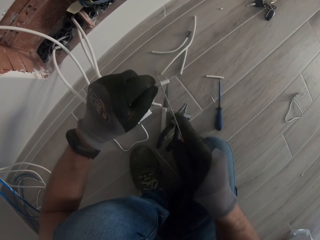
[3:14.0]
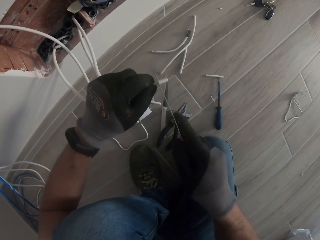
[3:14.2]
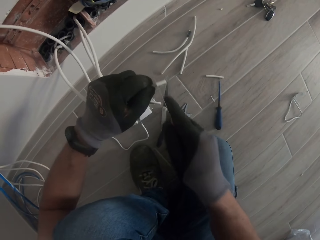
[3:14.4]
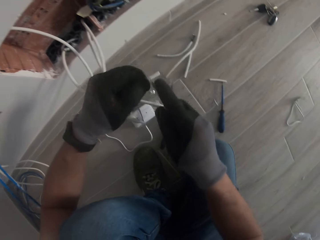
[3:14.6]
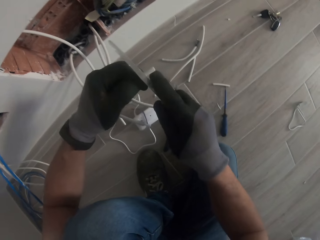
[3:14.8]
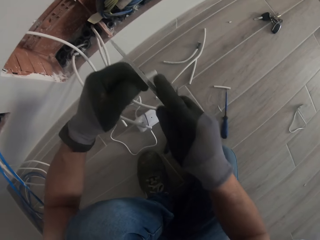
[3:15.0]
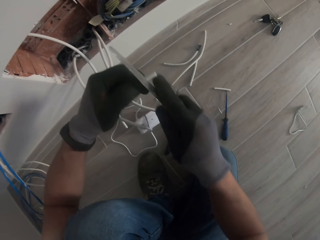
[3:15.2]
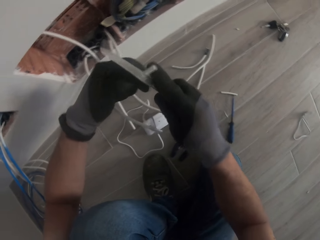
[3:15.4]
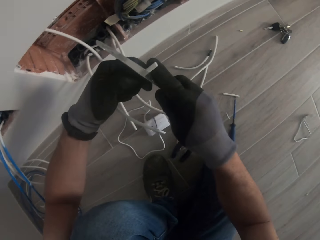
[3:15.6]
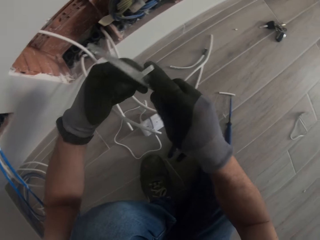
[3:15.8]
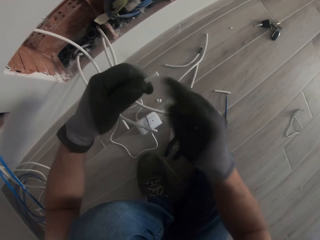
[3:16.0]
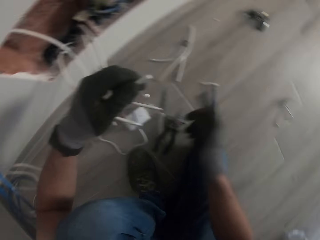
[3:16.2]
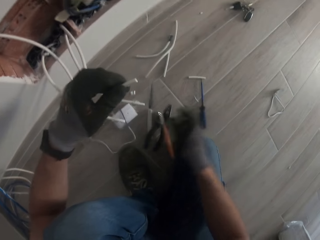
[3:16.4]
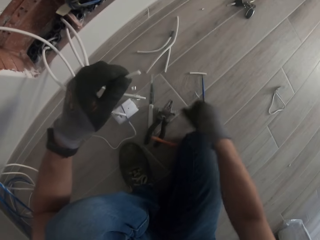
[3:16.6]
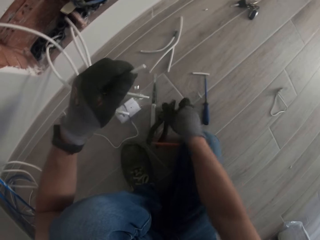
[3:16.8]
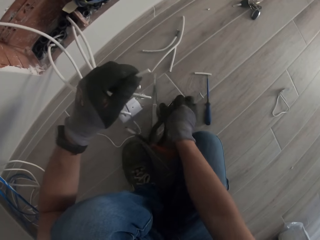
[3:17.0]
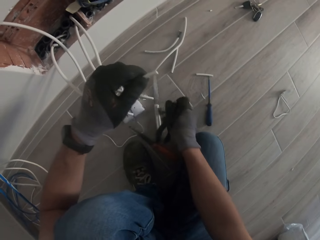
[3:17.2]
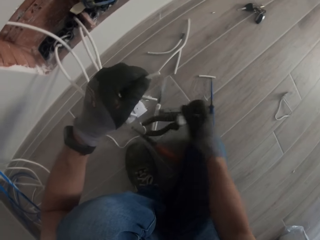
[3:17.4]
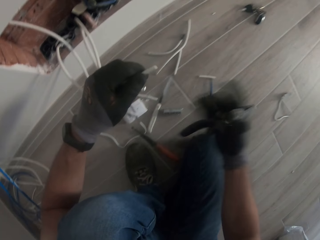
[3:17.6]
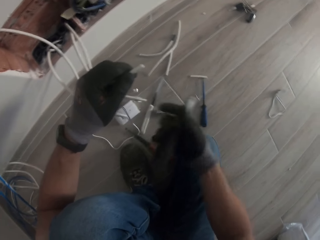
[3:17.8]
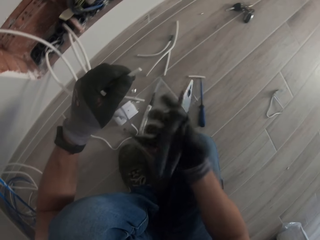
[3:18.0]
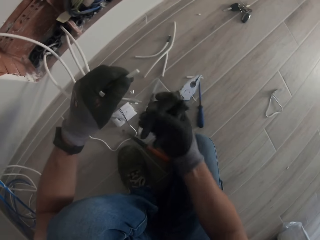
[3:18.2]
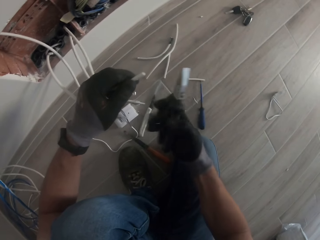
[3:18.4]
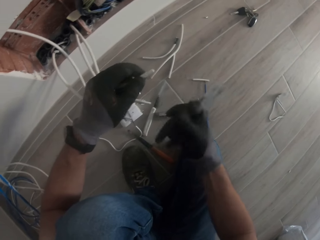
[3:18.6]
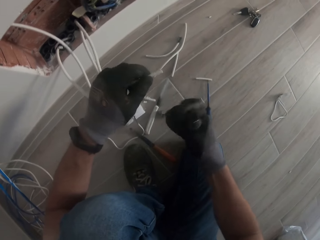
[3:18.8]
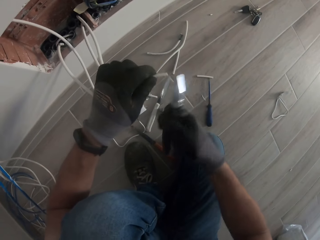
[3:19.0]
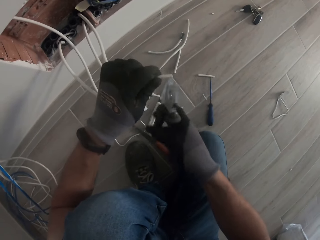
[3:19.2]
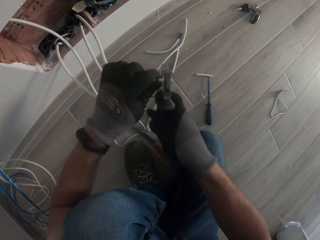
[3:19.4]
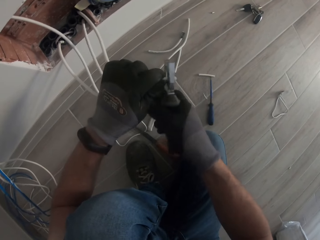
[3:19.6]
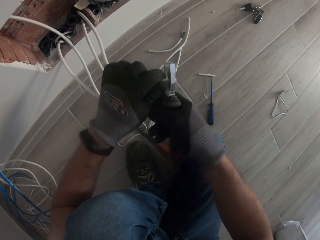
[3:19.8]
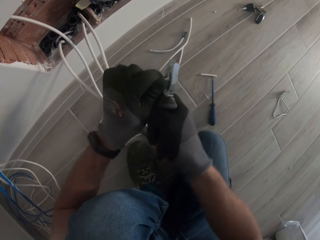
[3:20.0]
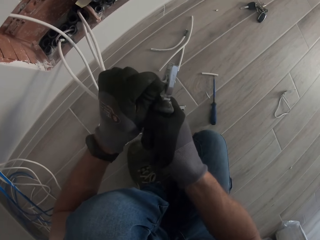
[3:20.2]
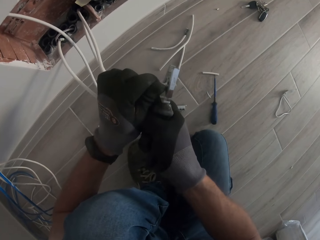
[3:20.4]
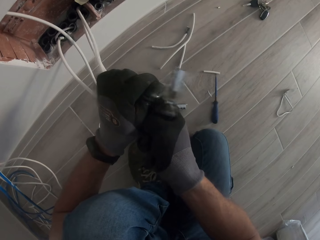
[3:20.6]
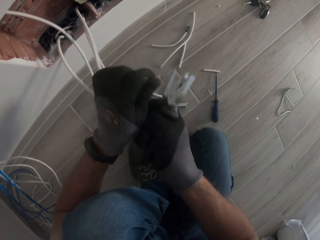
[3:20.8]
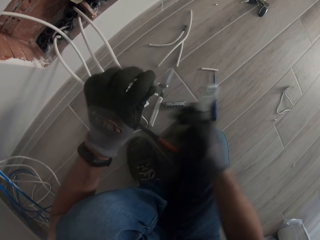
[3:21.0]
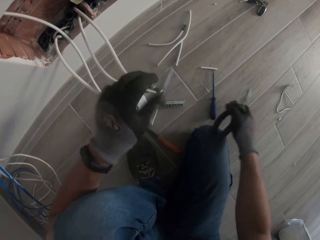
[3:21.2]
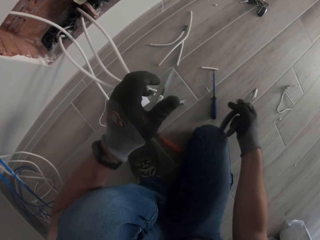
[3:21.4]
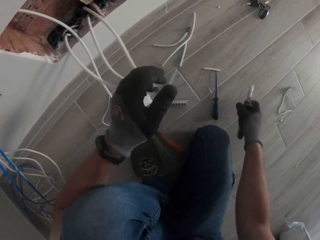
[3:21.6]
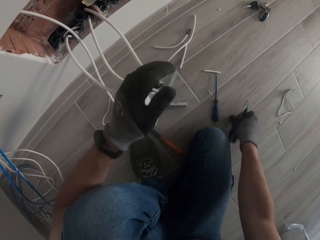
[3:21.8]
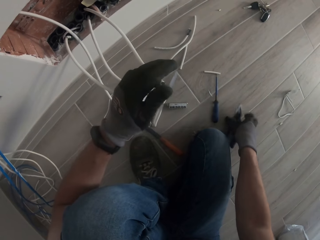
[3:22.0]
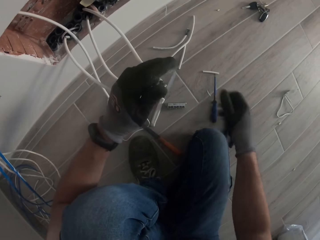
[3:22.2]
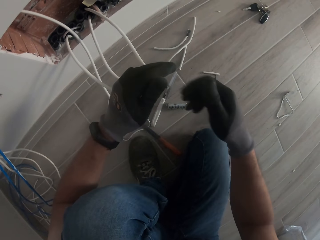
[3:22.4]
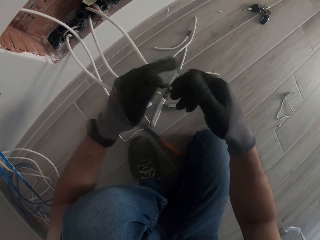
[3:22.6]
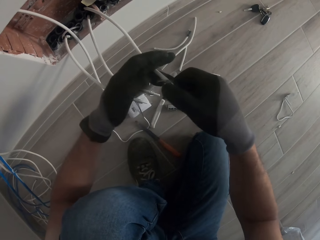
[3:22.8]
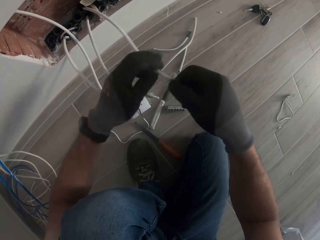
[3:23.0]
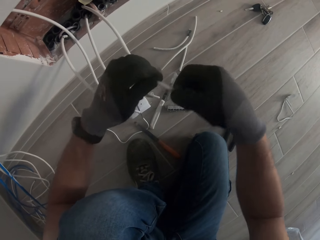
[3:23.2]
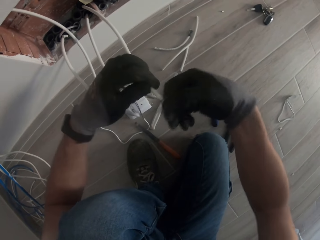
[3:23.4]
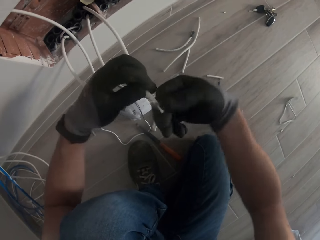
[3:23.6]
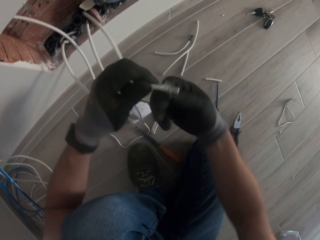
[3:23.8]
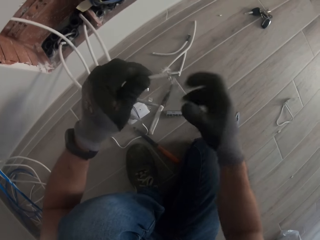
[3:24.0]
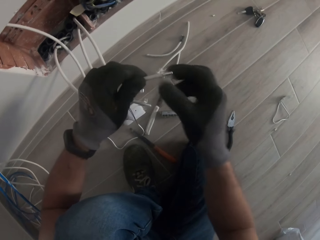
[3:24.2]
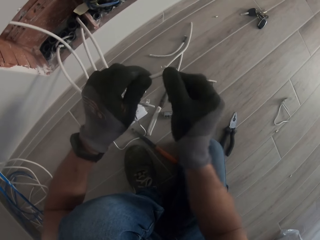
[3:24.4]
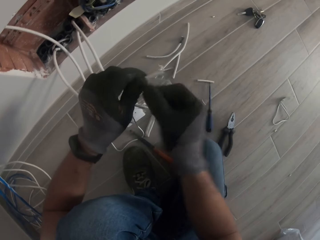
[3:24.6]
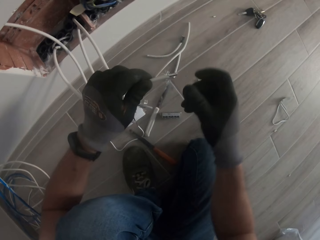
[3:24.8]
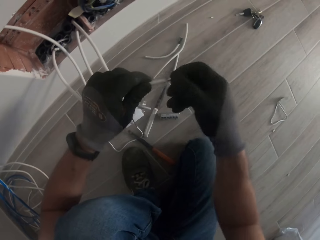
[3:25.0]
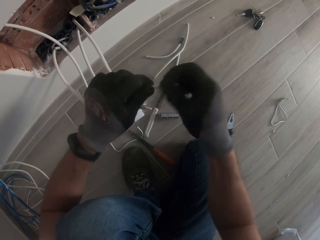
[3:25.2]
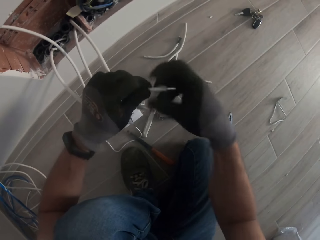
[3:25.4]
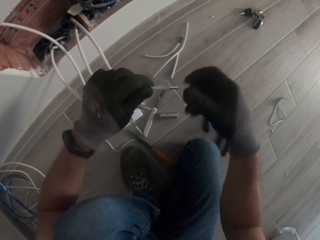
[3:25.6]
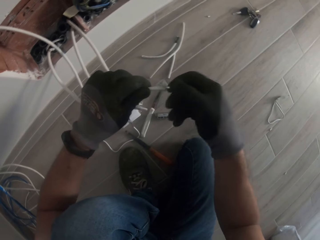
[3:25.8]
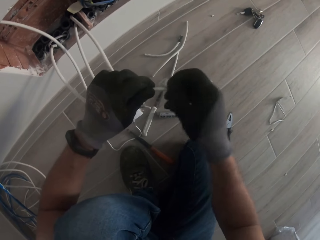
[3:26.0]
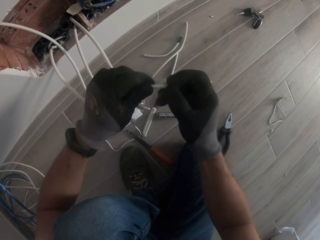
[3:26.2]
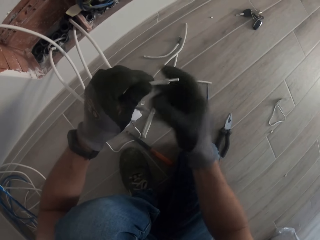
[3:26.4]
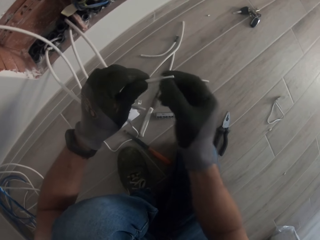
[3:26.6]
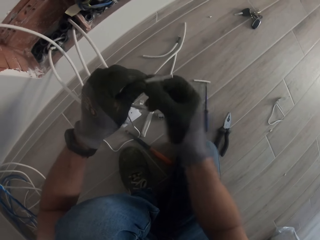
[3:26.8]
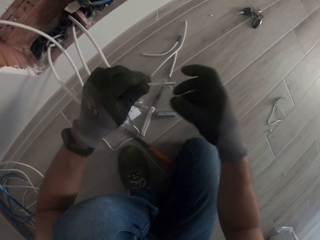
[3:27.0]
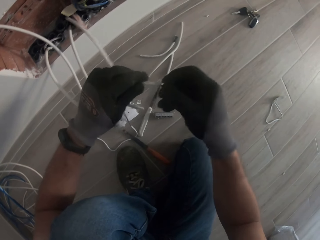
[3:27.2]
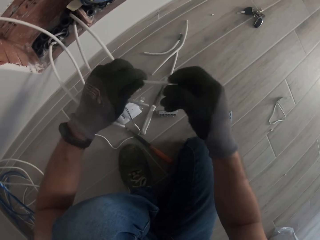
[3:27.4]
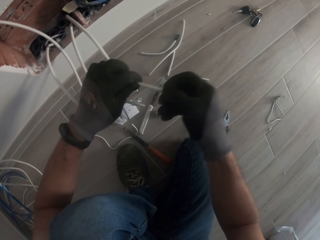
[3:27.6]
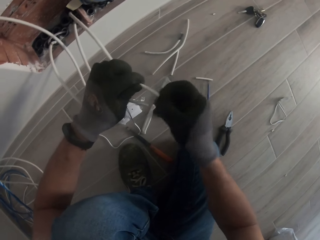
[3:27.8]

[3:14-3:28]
The camera wearer puts the knife down. They pick up a plier. They remove the cable cover. They put down the pliers. They wipe the cable.

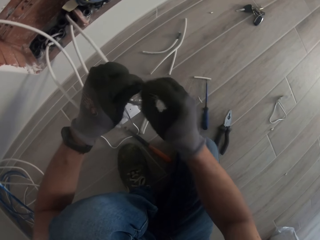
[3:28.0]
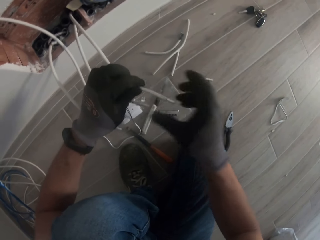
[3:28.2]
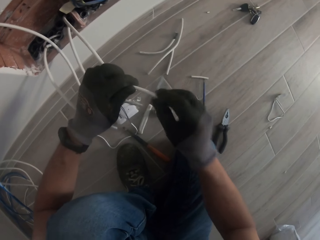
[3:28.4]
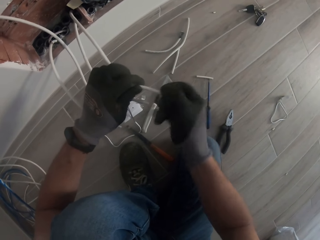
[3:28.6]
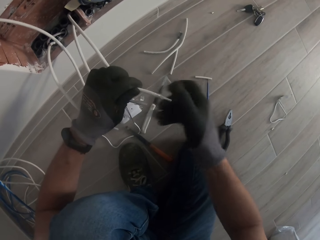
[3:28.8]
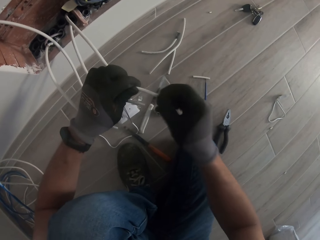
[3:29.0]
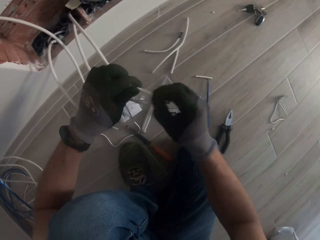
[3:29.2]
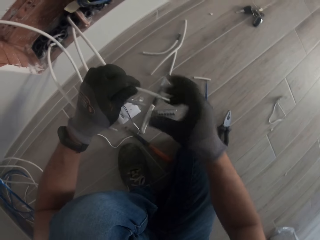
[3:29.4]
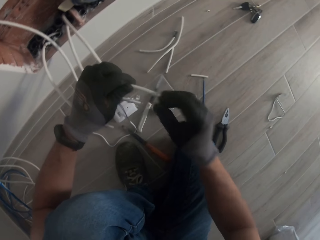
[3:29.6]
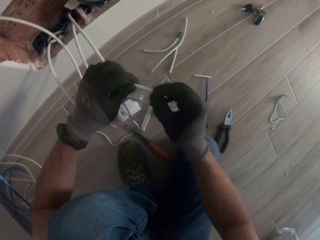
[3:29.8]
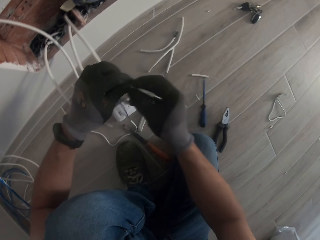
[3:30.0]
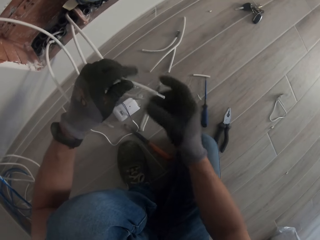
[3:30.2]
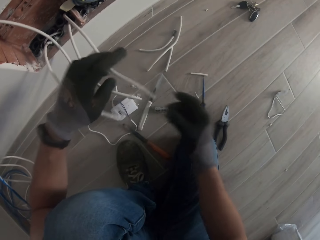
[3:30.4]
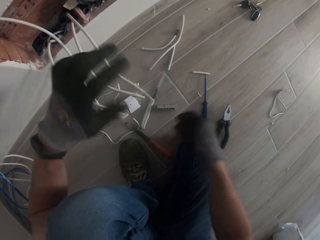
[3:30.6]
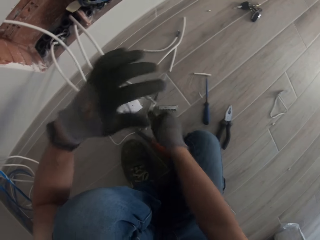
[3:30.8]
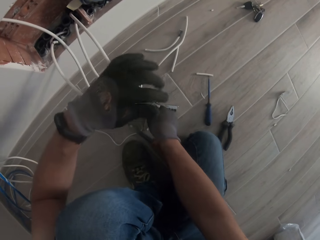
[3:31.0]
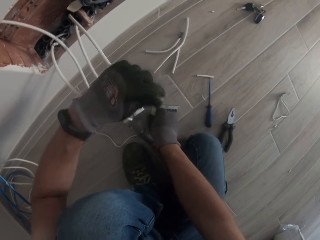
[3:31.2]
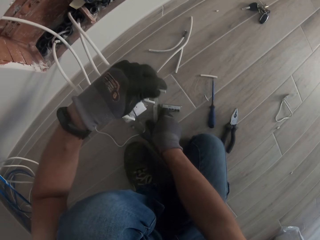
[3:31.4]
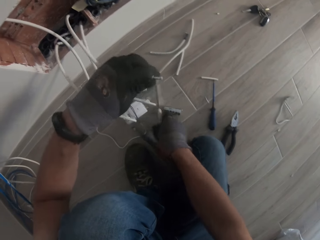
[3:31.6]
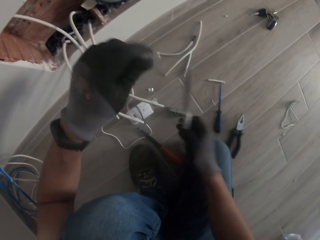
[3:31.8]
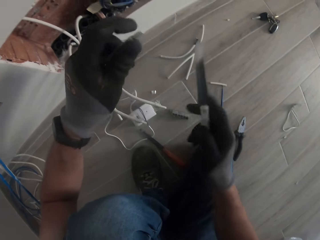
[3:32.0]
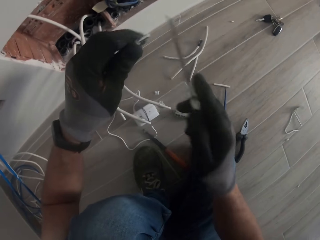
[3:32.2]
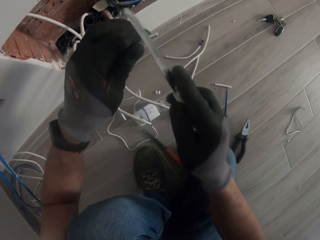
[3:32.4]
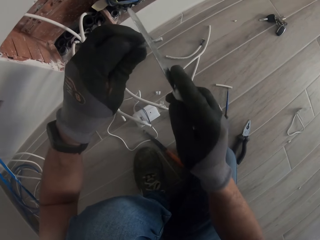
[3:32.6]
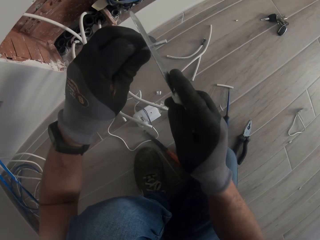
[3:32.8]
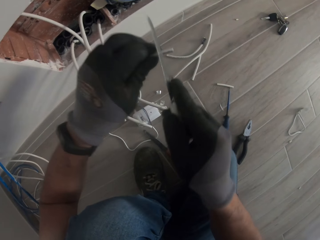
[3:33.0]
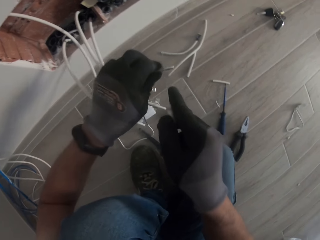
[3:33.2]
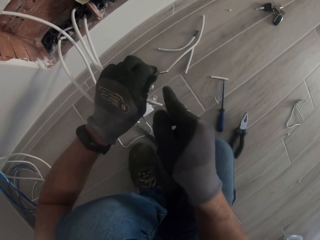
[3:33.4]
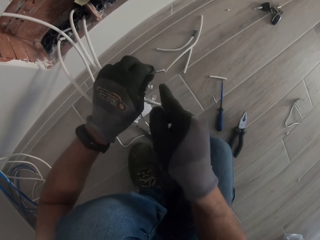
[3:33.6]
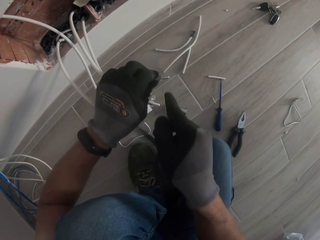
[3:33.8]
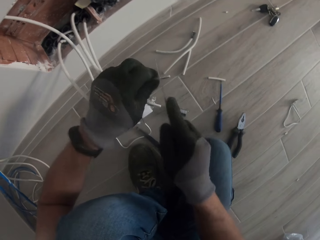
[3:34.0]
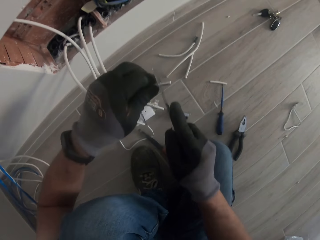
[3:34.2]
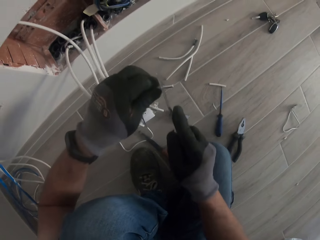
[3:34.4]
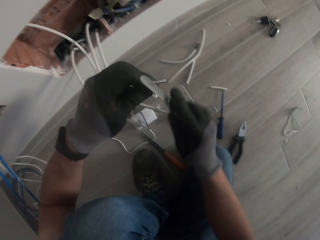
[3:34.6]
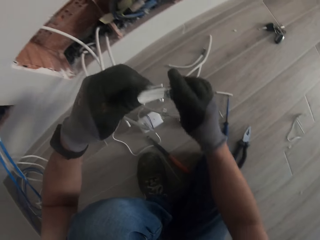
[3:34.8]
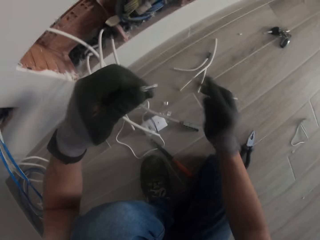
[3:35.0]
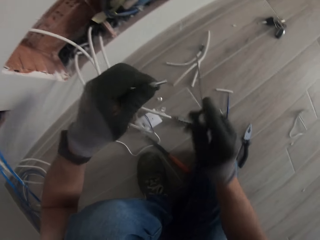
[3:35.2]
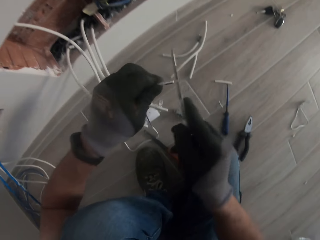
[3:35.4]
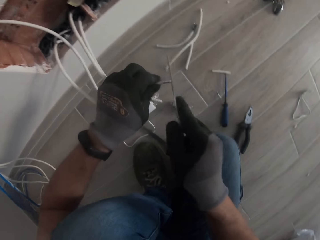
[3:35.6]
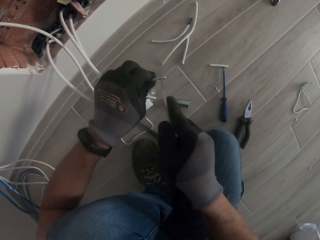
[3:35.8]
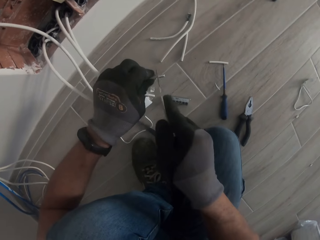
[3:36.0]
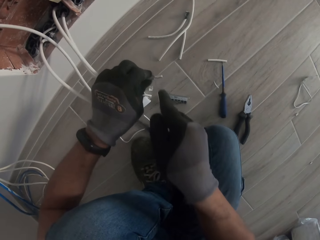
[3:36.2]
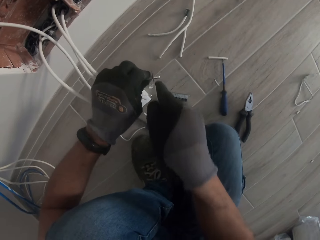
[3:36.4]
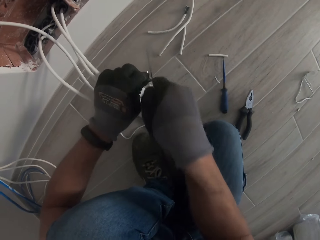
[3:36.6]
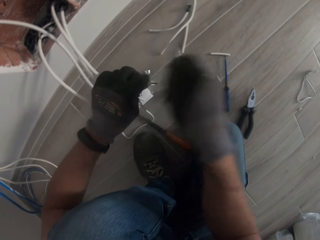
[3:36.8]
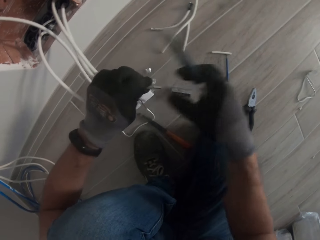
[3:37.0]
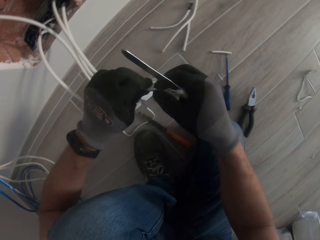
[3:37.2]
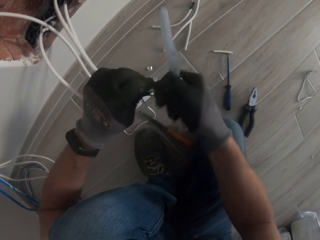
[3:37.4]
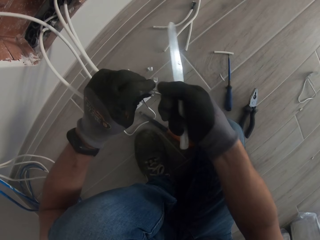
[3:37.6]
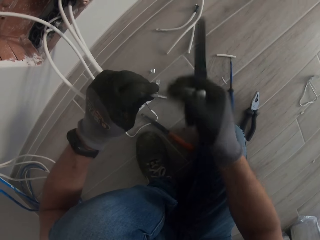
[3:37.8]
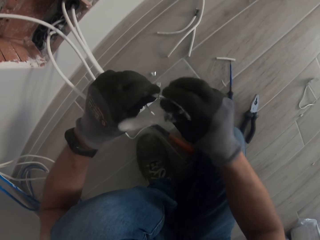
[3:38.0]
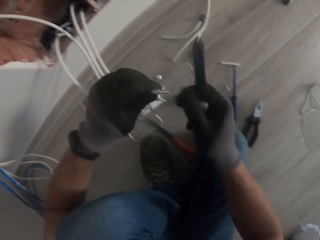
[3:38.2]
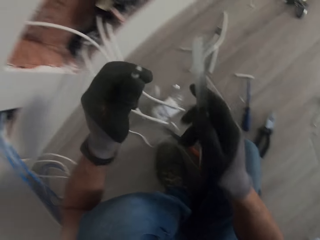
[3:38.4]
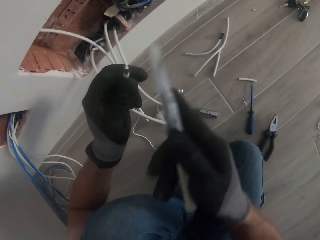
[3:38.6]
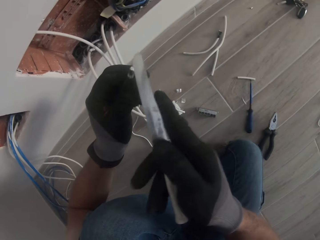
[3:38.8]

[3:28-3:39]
The camera wearer picks up a knife. They cut the cable foil.
